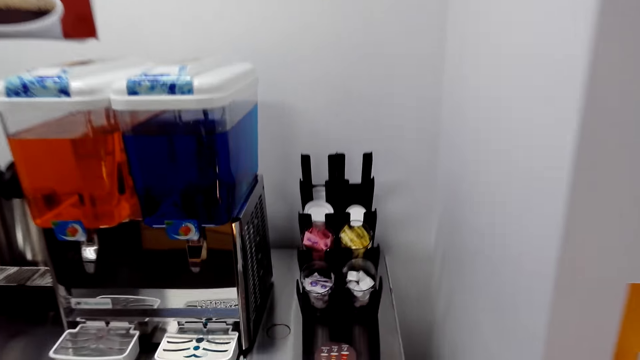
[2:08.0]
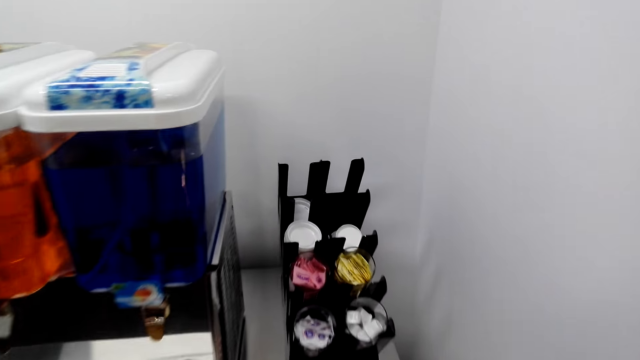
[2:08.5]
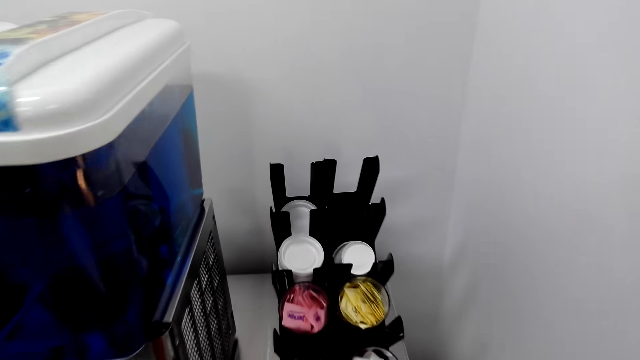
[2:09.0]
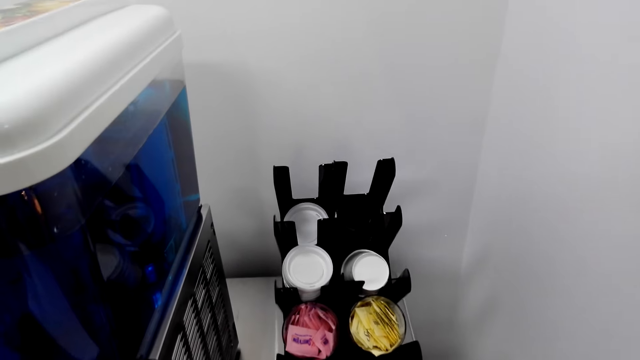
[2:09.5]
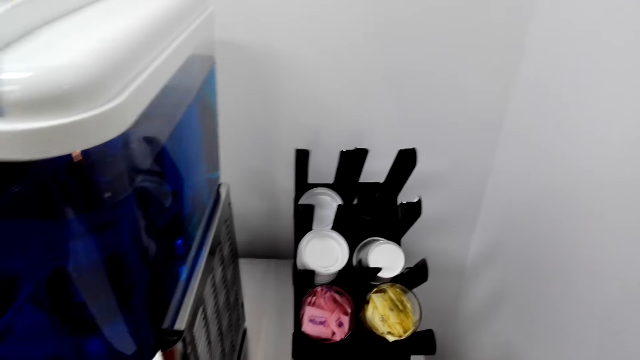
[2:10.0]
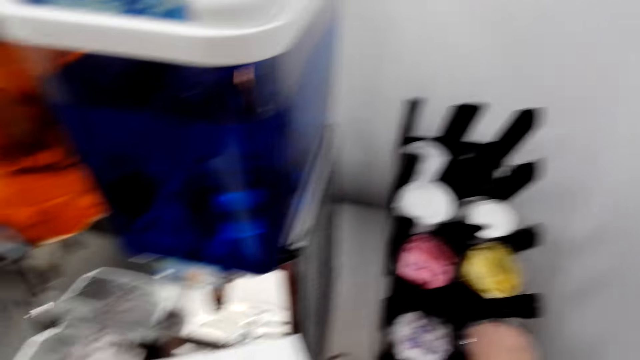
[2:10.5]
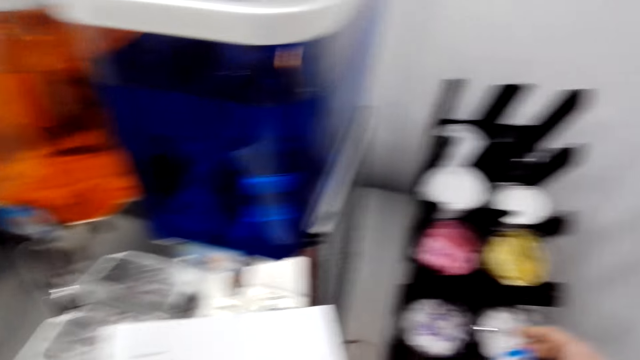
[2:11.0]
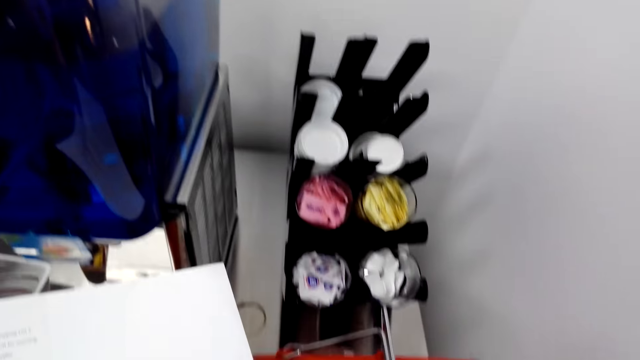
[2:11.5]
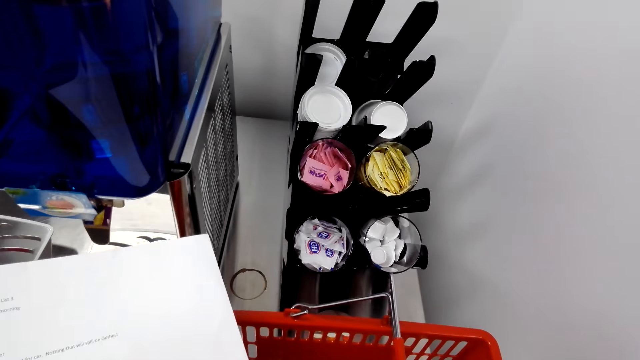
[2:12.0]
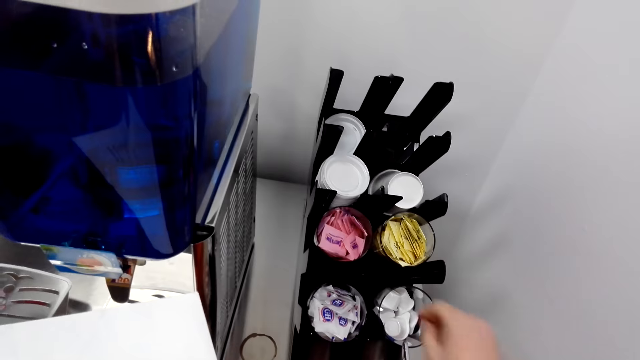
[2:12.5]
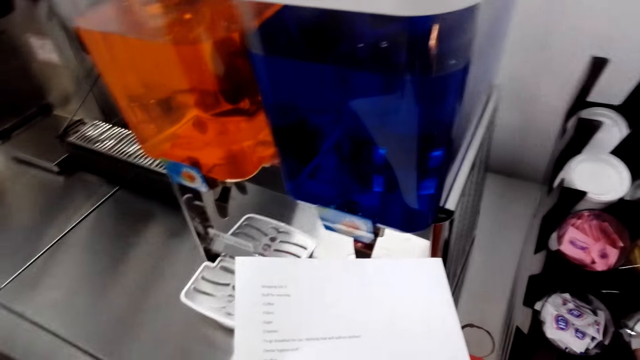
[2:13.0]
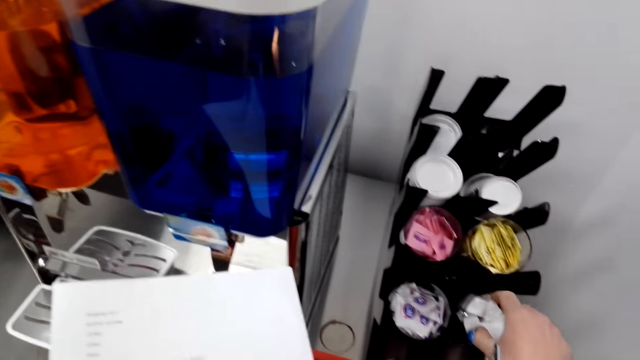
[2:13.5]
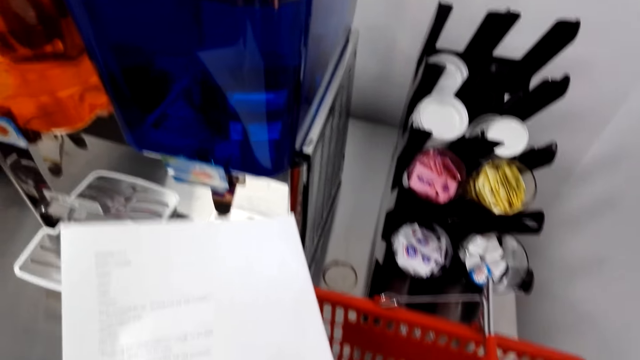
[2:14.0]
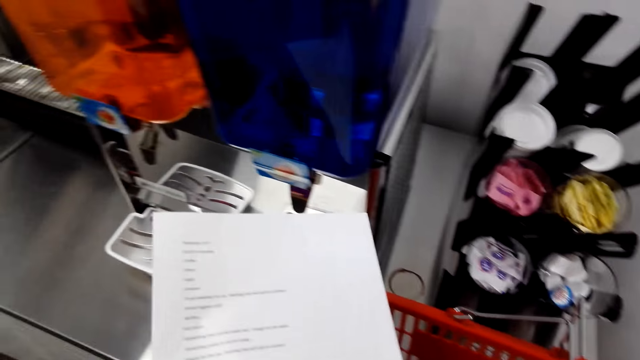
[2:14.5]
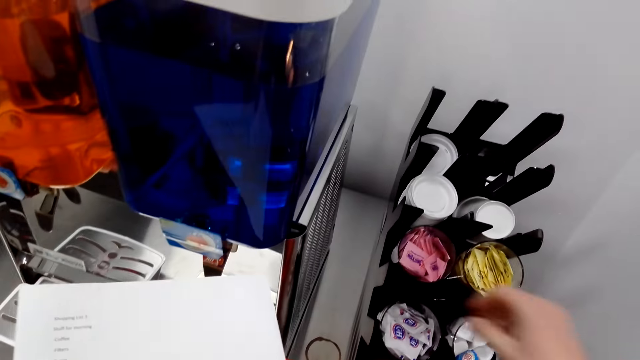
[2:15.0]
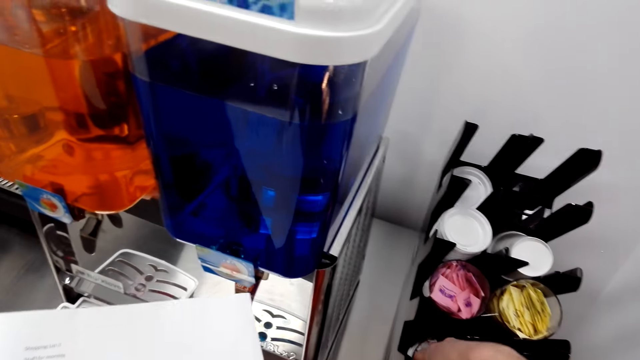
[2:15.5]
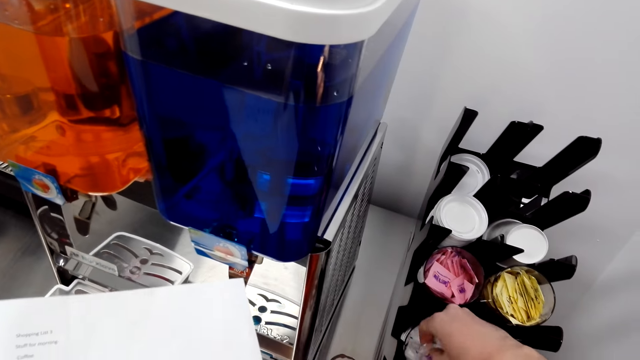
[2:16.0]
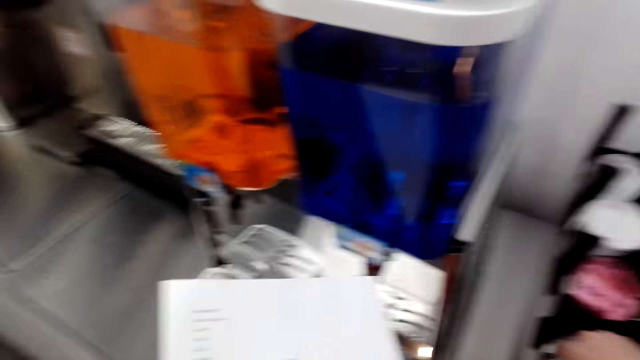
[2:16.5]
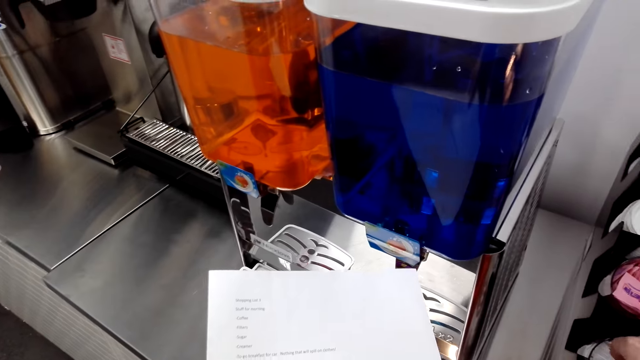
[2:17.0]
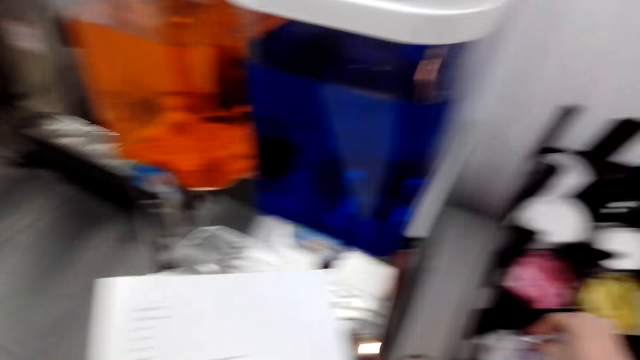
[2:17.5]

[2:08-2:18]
The camera wearer grabs coffee creamers. They hold the coffee creamers and printed paper. They hold the printed paper and drop the coffee creamers in the shopping basket. They grab more coffee creamers and hold the printed paper. They hold the printed paper again. They drop the coffee creamers in the shopping basket. They grab sachets of something and hold the printed paper.

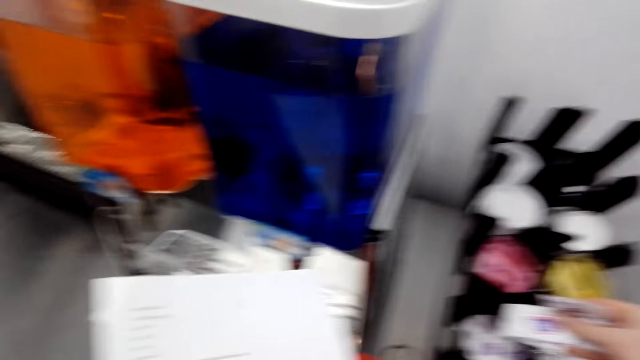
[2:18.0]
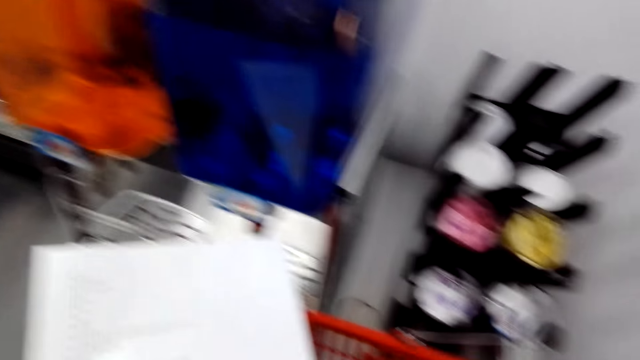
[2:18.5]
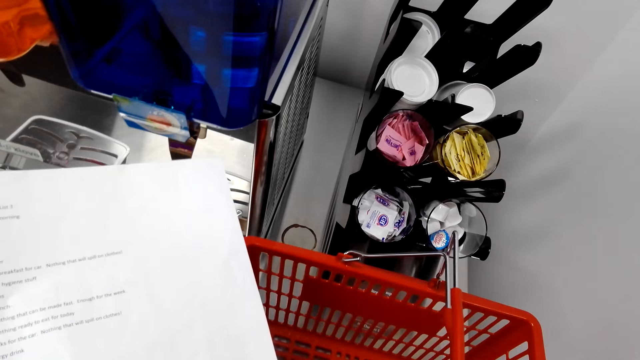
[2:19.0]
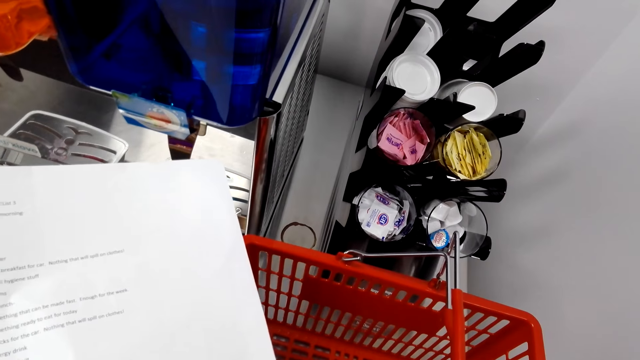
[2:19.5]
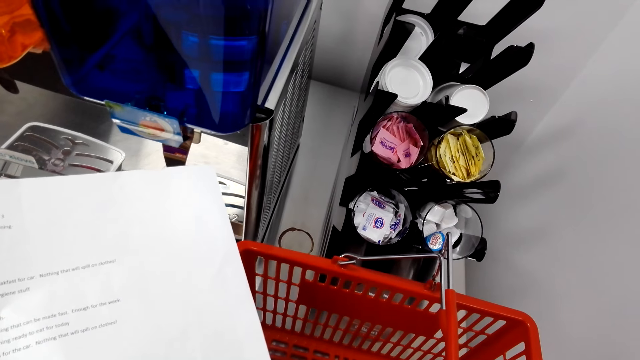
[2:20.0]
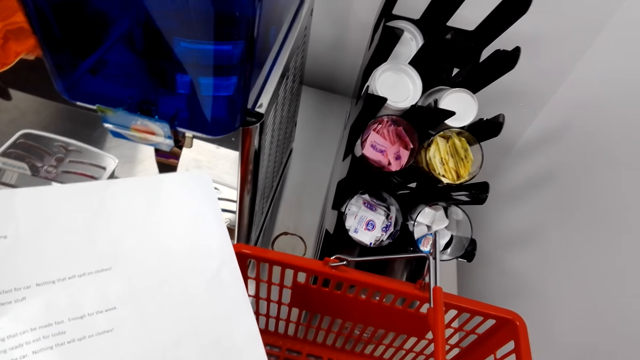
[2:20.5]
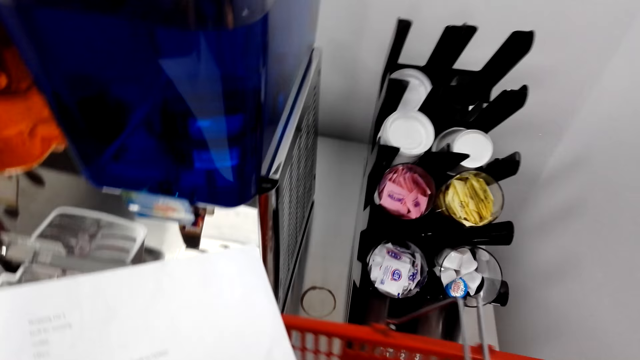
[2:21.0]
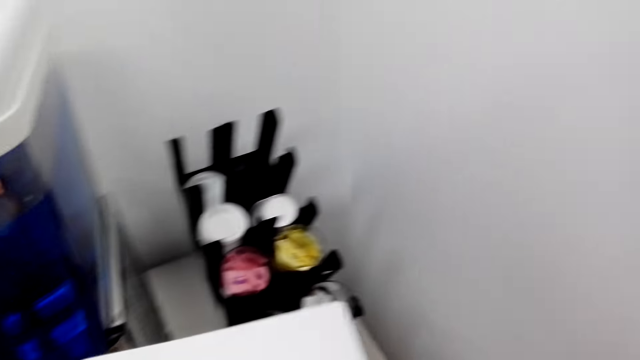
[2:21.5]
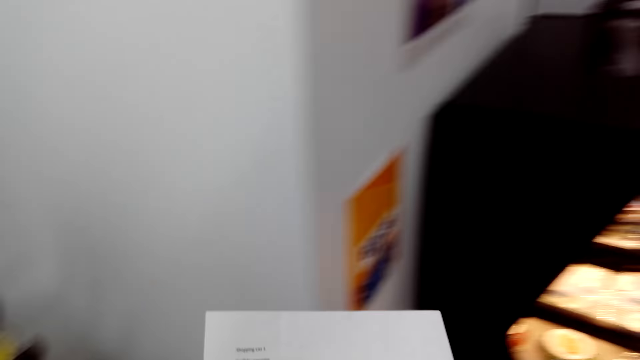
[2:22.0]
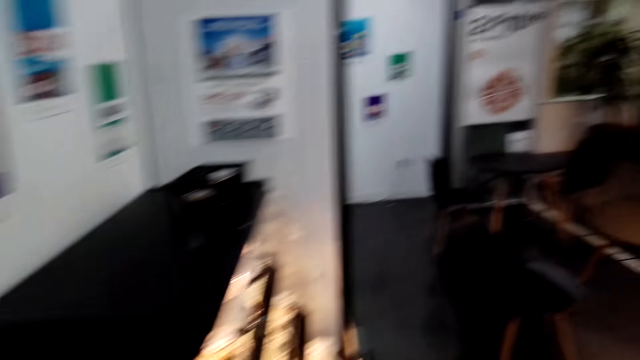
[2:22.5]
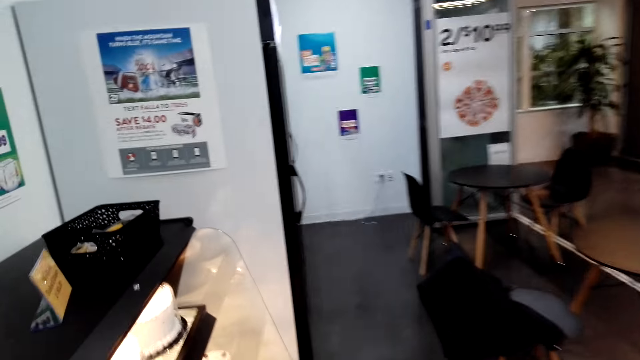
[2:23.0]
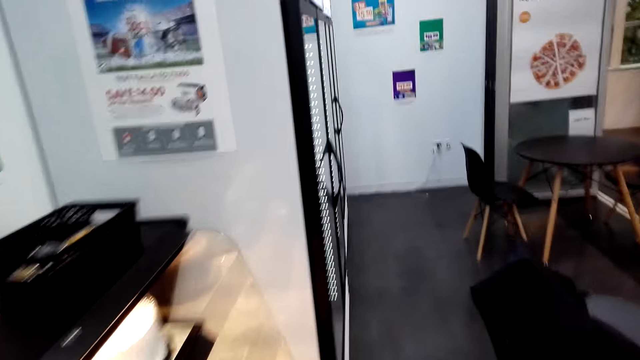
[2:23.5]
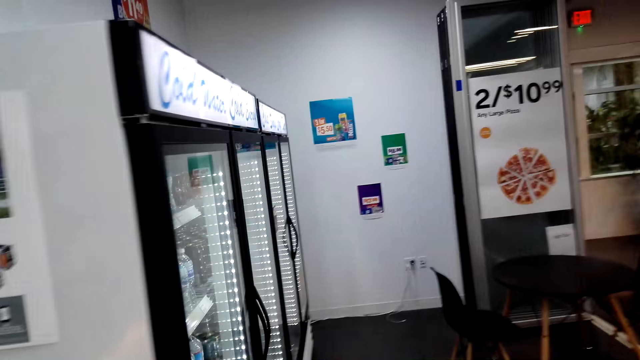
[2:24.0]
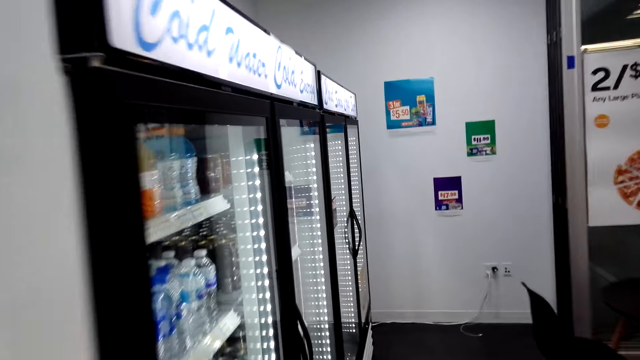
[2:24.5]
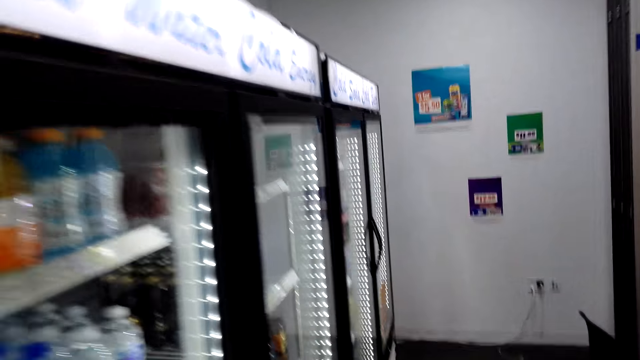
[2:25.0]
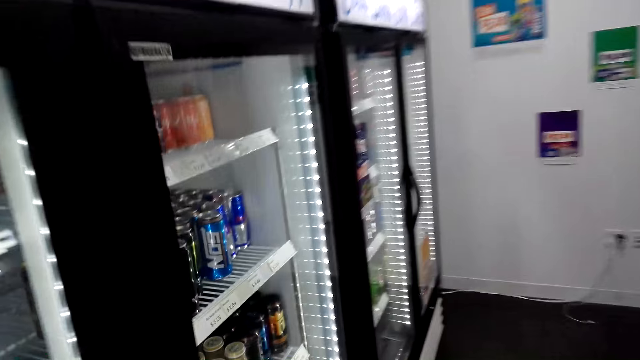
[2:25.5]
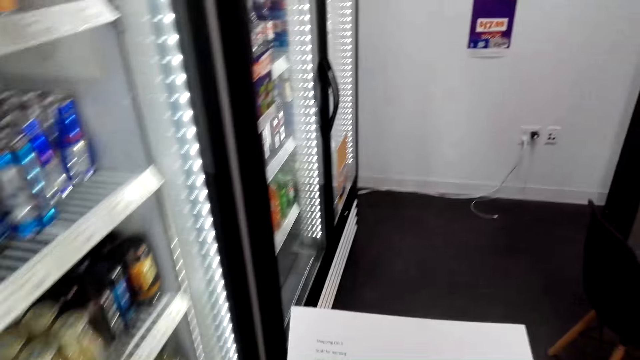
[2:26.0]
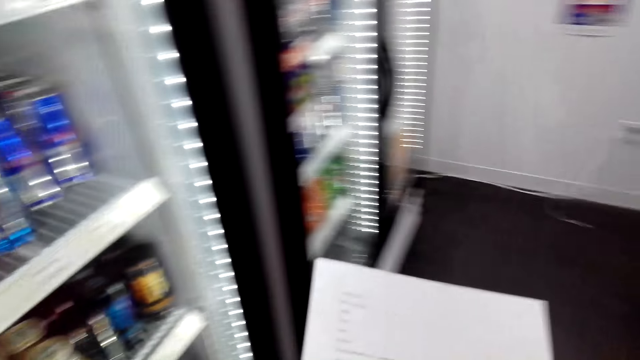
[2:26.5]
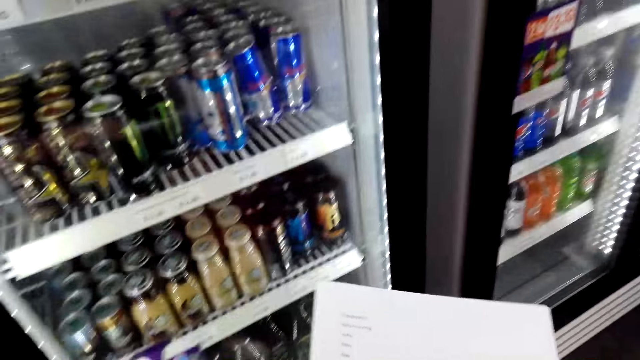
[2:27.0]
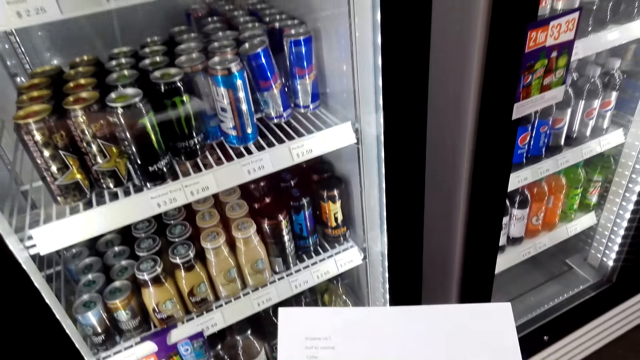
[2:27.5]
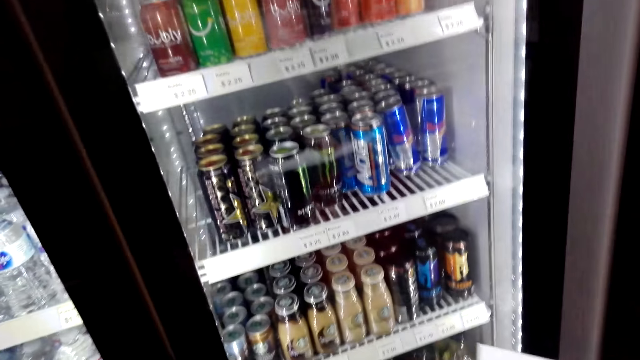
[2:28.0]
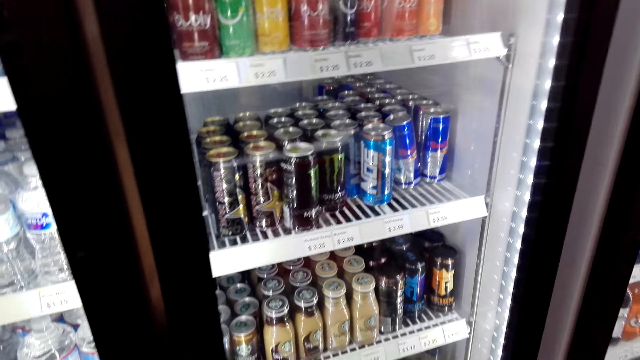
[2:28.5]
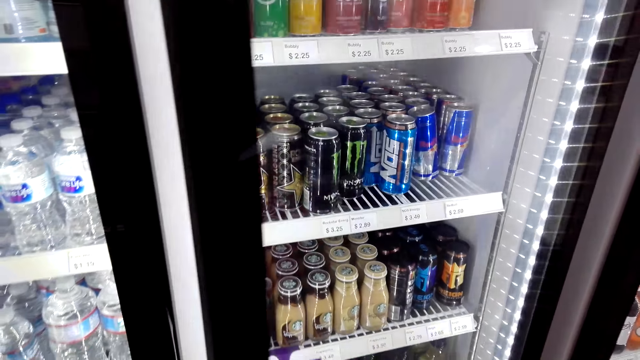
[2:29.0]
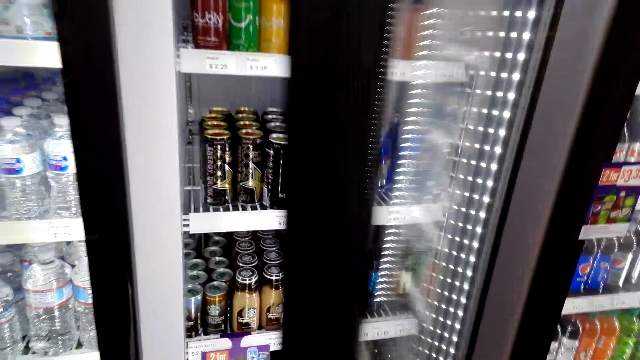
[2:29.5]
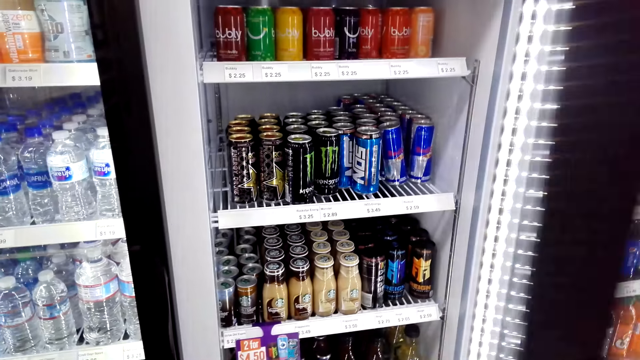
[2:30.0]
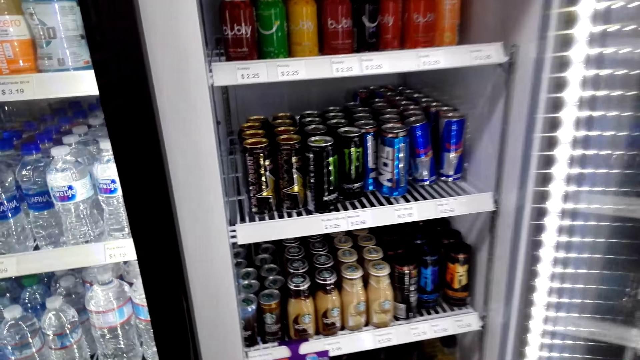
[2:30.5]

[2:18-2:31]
The camera wearer drops the sachets of something in the shopping basket. They hold the printed paper. They hold the printed paper again. They grab the shopping basket. They carry the shopping basket and printed paper. They walk to the fridge section. They look at the printed paper. They open the fridge door.
